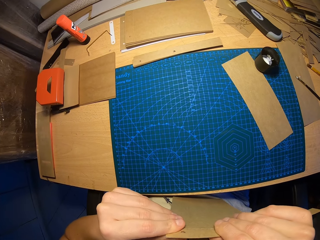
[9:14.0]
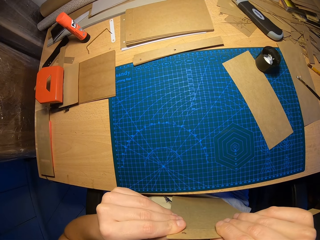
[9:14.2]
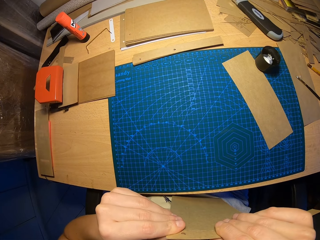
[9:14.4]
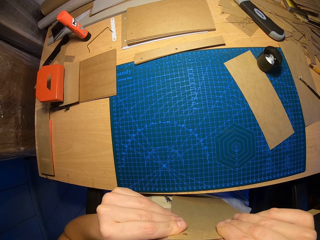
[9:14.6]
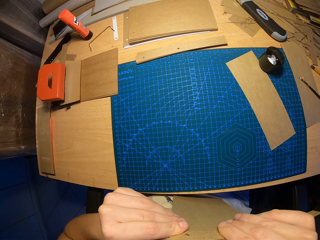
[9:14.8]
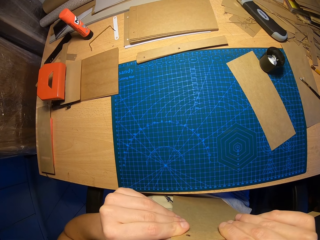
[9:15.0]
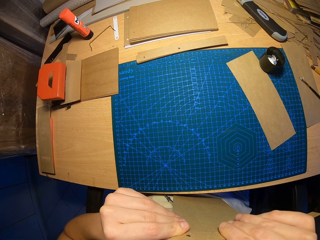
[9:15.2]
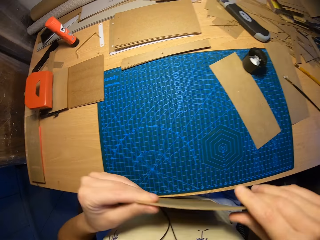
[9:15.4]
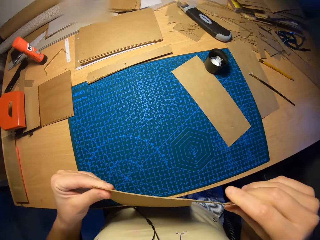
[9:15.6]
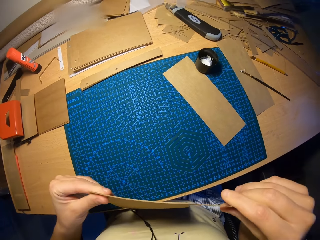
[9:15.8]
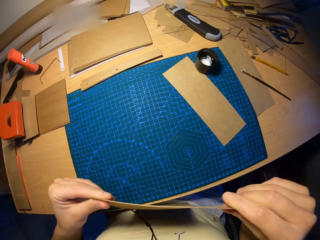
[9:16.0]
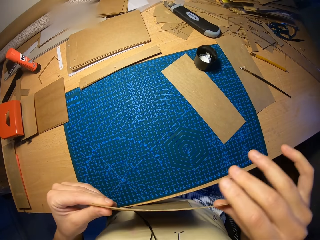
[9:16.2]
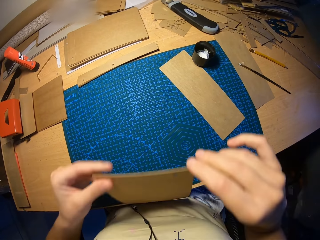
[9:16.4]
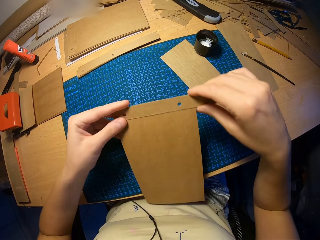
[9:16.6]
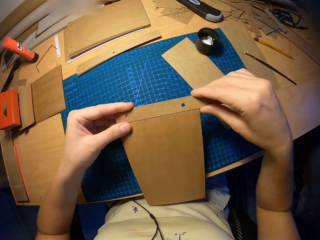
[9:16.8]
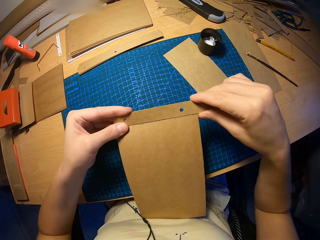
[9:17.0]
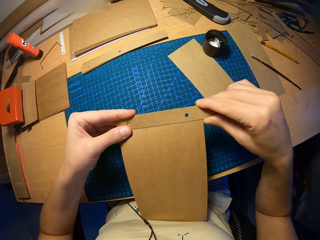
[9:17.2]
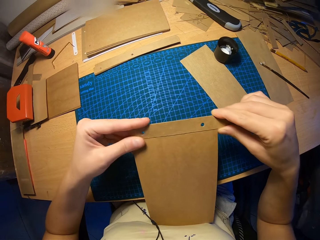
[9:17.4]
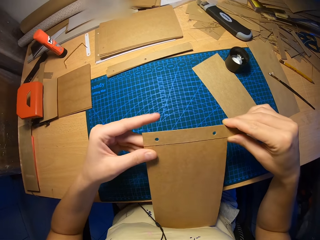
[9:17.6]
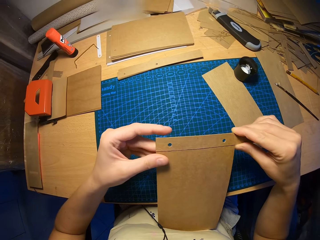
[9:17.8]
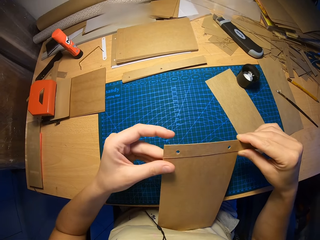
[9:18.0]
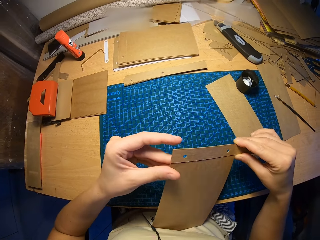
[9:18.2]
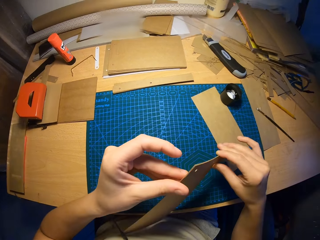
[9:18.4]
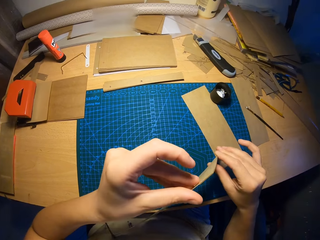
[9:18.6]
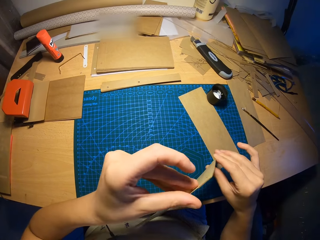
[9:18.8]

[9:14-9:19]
The camera wearer lowers the paper. She turns the paper on her hands.

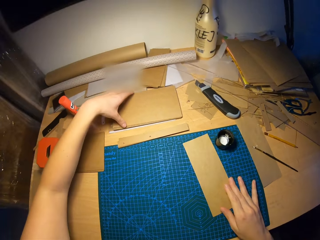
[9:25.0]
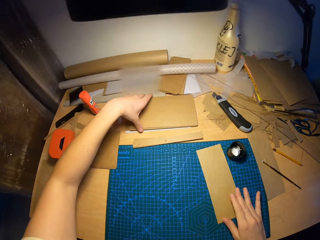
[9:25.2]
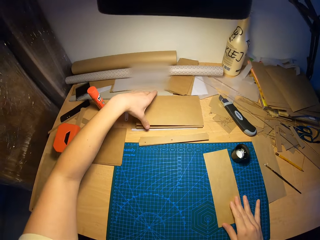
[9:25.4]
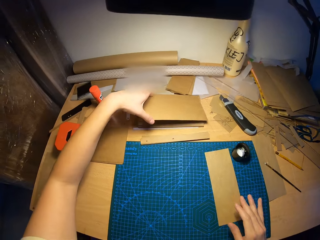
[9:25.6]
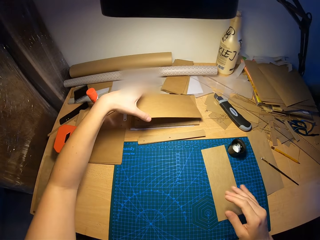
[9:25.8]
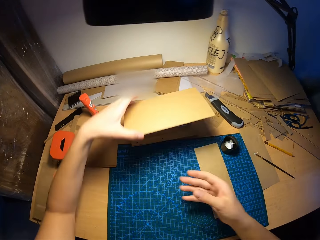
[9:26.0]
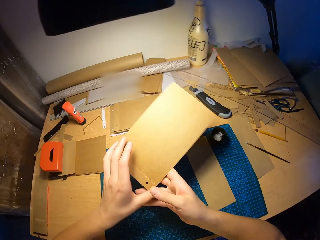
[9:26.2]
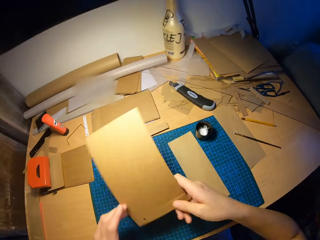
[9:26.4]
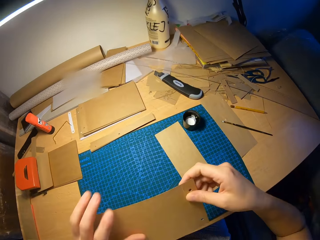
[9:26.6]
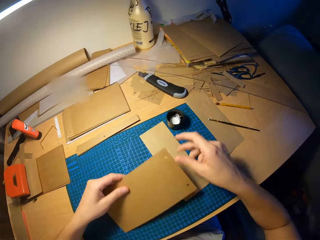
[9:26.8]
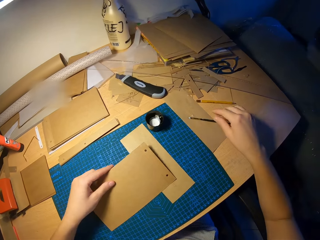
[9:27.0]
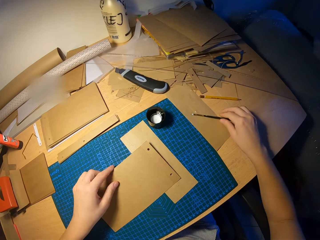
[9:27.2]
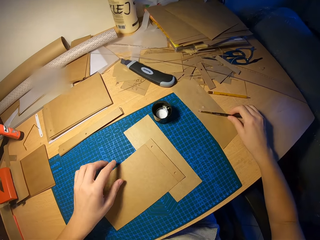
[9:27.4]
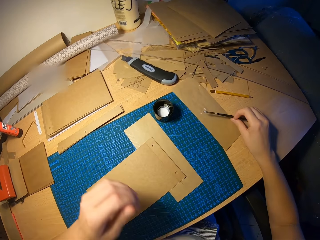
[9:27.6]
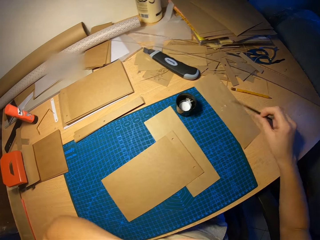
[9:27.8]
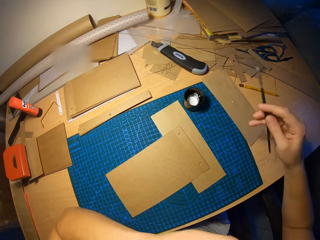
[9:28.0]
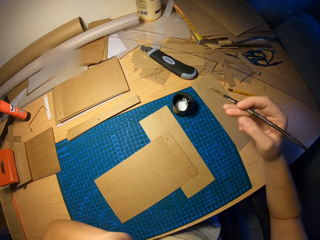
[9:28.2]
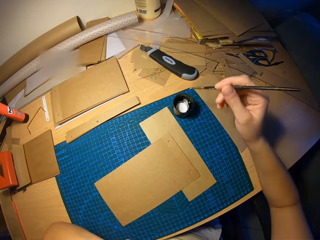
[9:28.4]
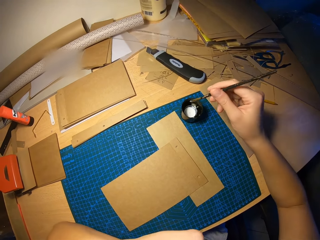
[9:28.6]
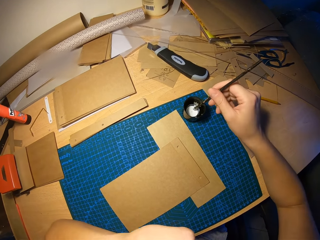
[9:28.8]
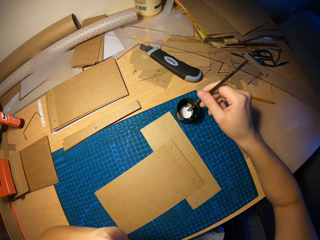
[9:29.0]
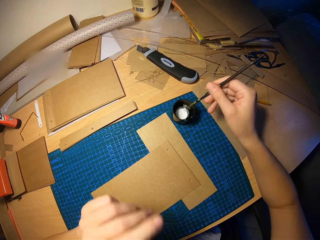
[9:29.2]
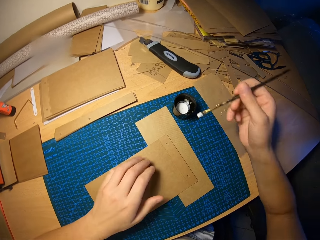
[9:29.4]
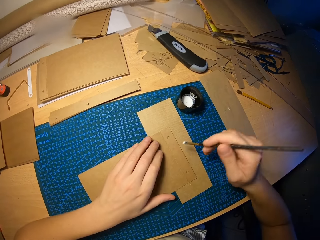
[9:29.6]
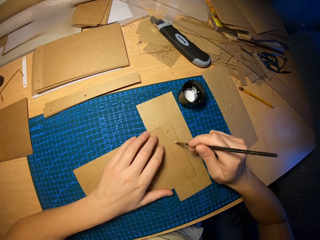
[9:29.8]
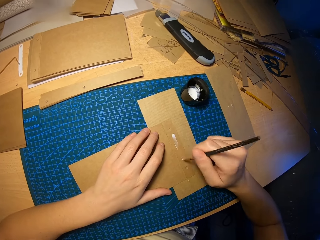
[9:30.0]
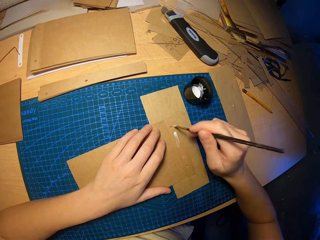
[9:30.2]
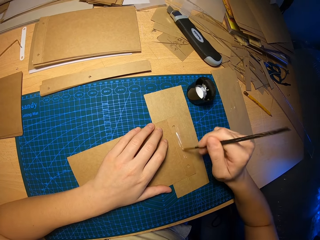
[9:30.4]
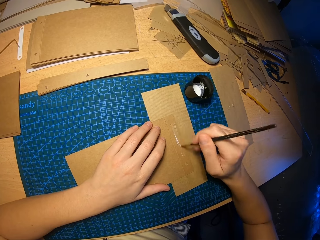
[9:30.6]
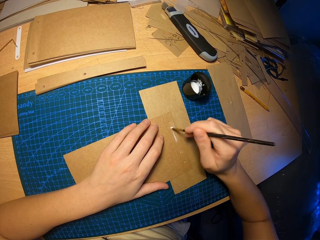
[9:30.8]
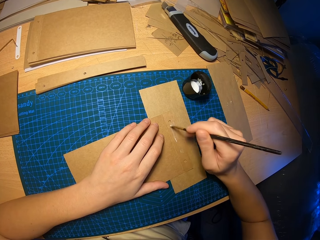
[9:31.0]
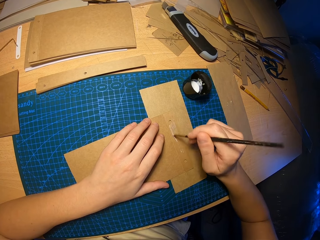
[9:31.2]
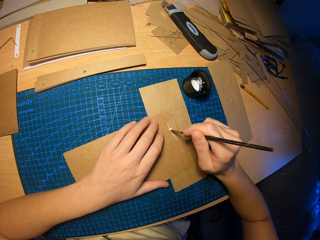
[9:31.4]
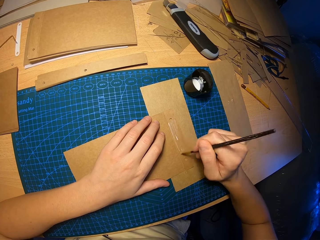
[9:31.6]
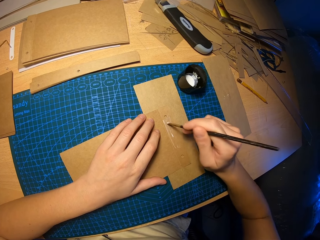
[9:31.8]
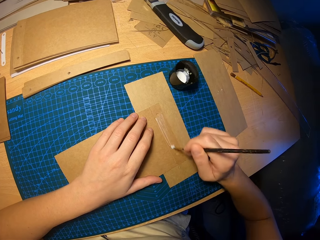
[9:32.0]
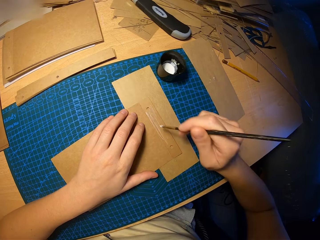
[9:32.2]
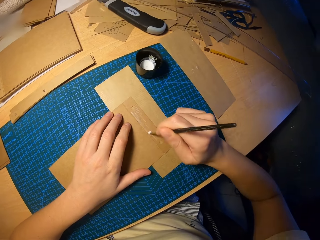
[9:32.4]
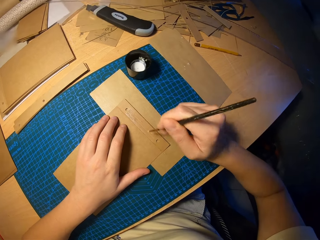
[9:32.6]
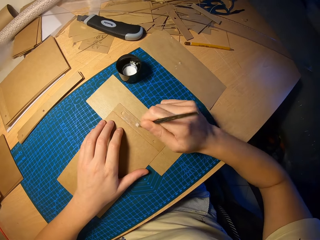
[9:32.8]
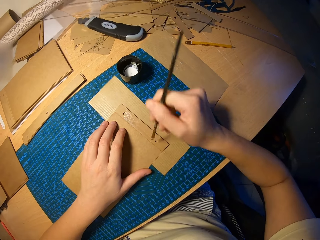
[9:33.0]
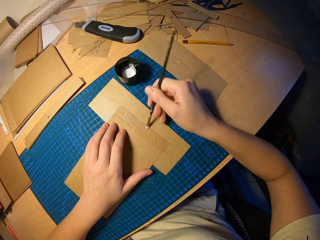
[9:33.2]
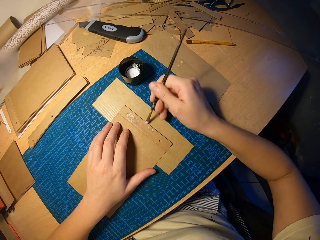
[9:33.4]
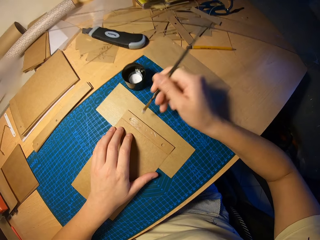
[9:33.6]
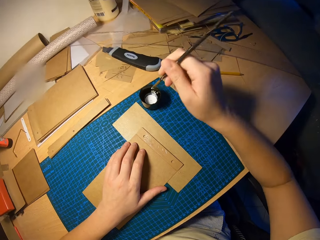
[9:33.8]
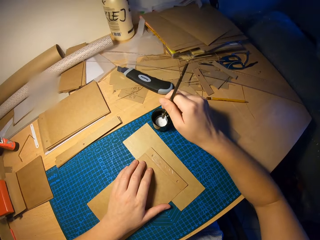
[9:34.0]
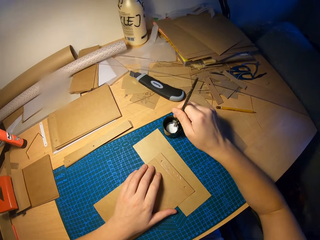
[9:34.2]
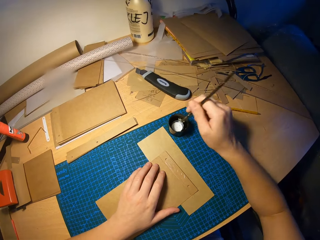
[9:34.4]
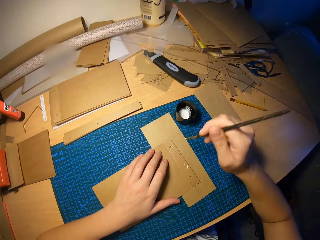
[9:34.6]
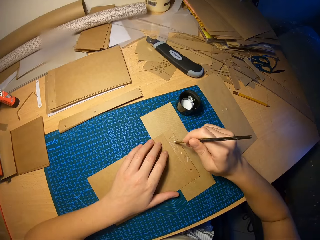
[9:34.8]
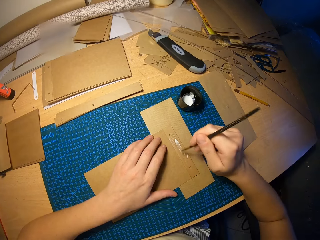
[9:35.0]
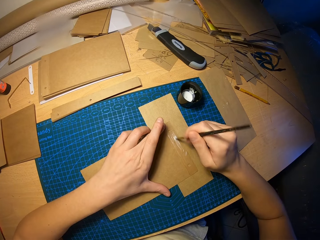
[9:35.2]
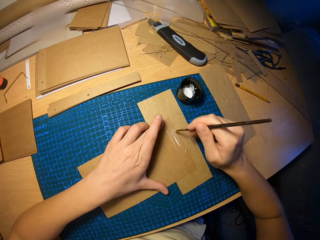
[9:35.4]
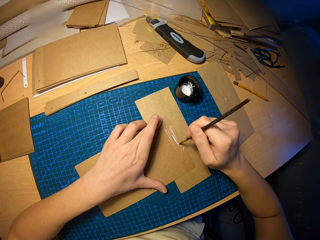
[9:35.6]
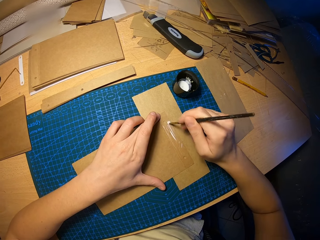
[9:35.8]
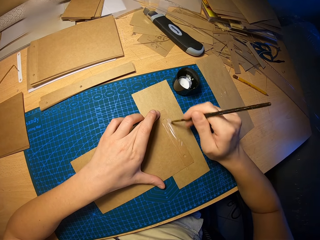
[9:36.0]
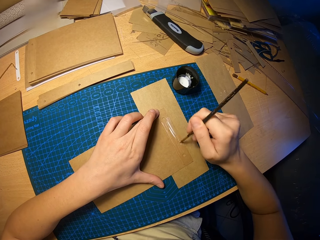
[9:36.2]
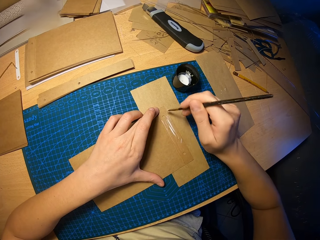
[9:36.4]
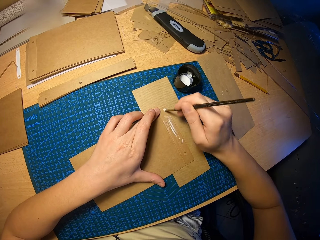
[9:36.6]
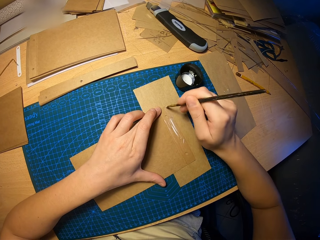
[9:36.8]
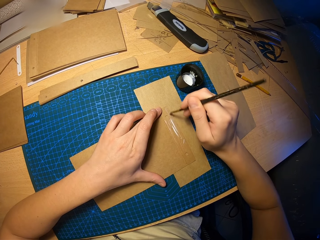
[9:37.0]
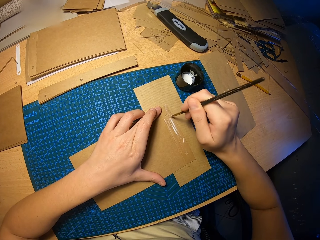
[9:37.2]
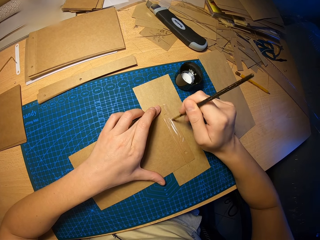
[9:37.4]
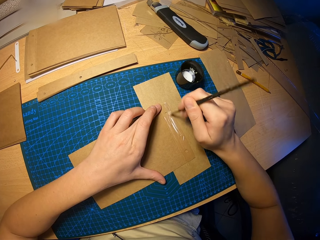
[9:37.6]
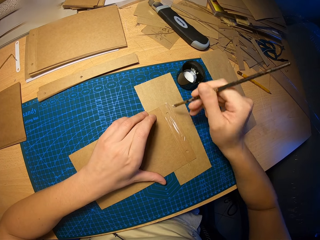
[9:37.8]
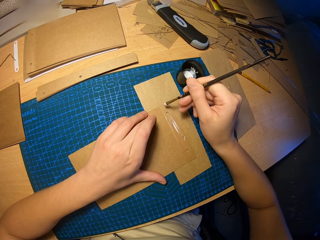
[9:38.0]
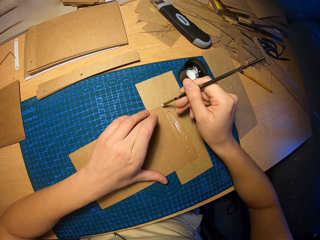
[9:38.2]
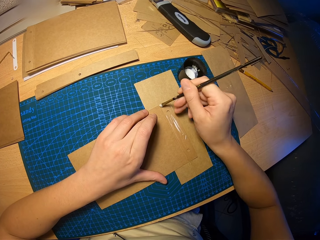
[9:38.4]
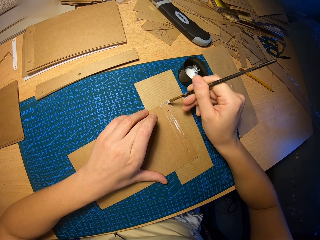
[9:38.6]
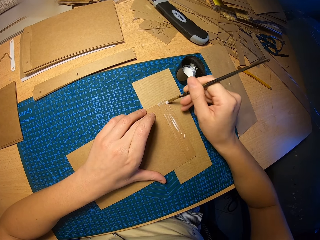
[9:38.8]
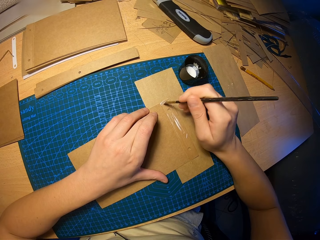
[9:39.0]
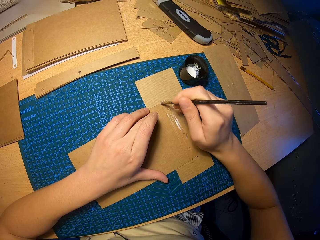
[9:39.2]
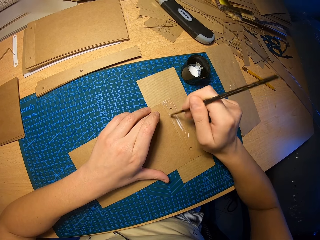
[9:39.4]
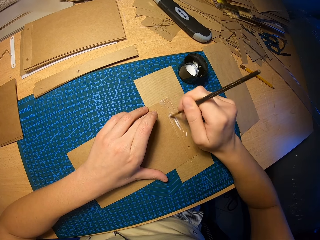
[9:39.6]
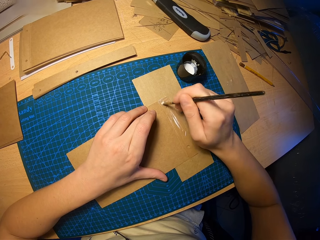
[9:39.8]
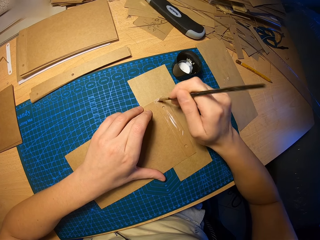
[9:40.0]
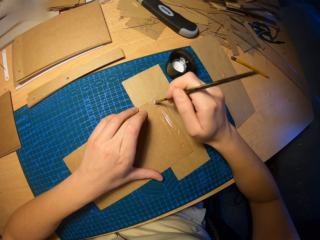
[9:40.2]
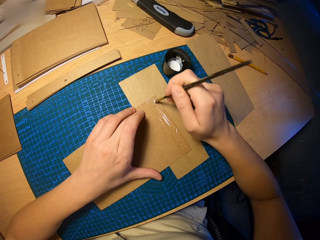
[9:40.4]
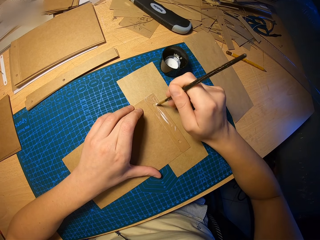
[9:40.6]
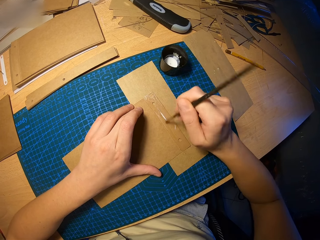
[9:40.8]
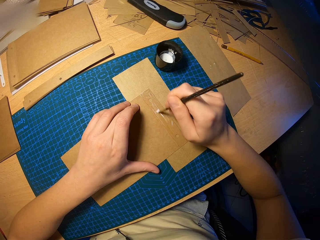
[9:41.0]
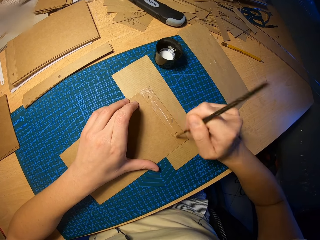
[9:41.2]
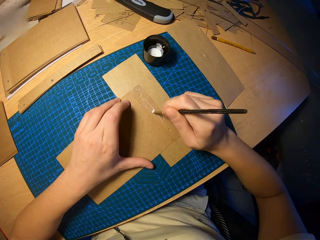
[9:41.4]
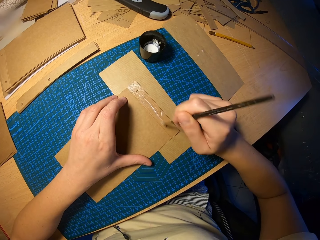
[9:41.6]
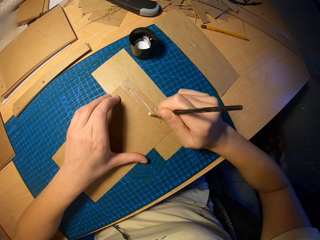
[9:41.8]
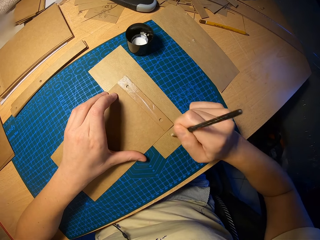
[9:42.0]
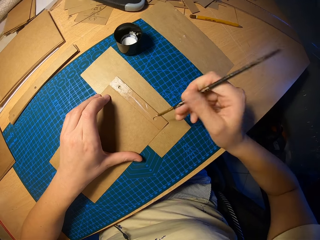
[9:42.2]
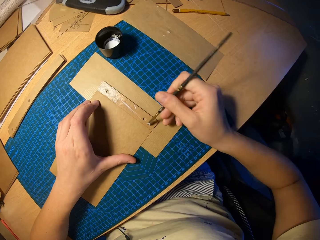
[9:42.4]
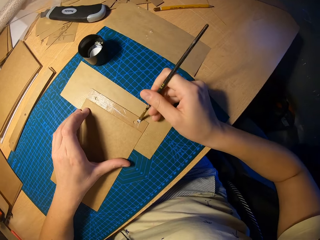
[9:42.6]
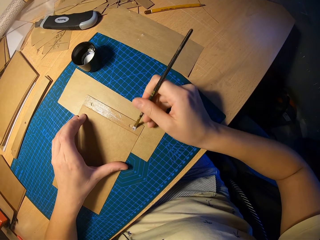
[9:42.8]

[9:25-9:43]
The camera wearer picks a craft paper on a pile of craft papers on the table with their left hand. They move the paper on the table. They turn the paper on the hands. They pick a brush on the table with their right hand. They place the craft paper in their left hand on the table. They touch their nose with the left hand. They dip the brush in their right hand into a cup of glue on the table. They hold the paper with the left hand. They rub glue on the craft paper with the brush in their right hand. They dip the brush in their right hand into the cup of glue on the table. They rub the glue on the craft paper with the brush in their right hand.
